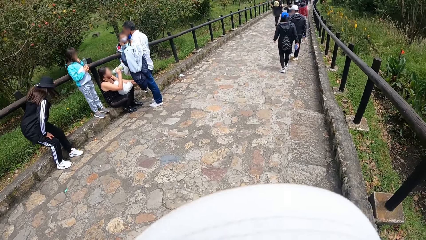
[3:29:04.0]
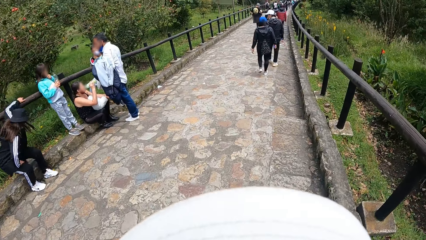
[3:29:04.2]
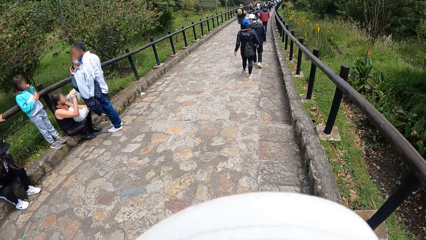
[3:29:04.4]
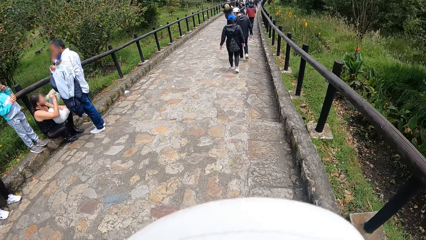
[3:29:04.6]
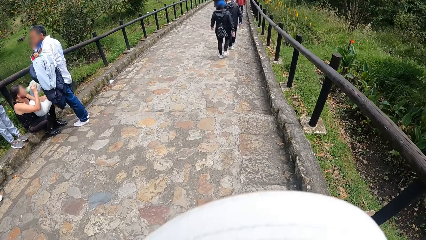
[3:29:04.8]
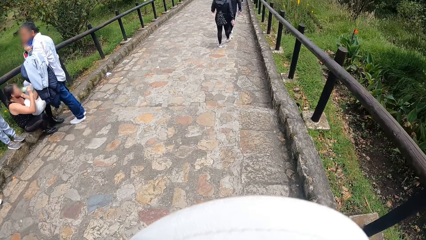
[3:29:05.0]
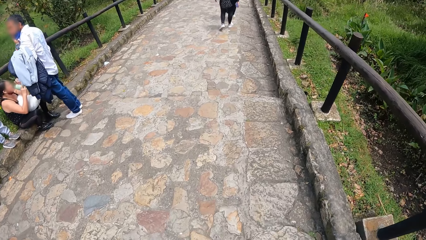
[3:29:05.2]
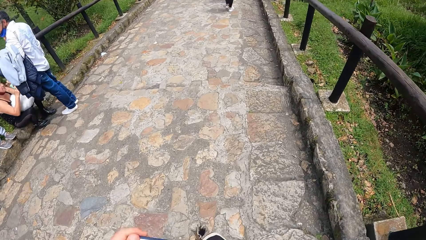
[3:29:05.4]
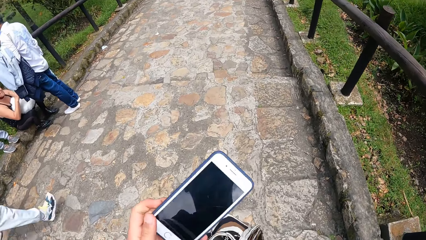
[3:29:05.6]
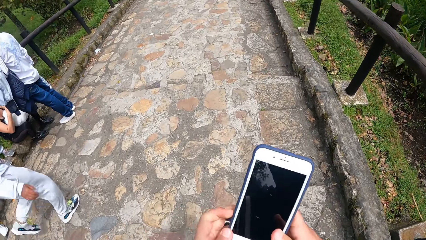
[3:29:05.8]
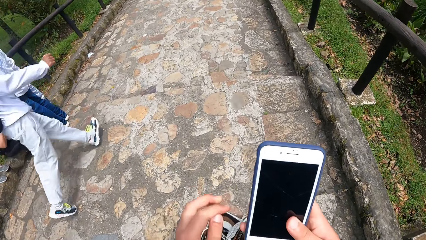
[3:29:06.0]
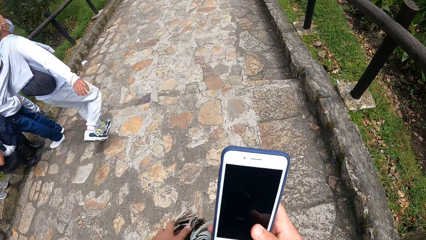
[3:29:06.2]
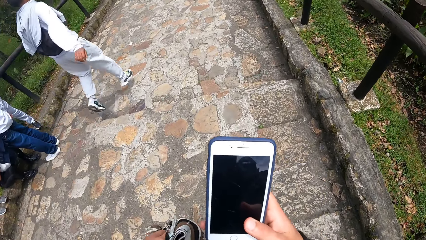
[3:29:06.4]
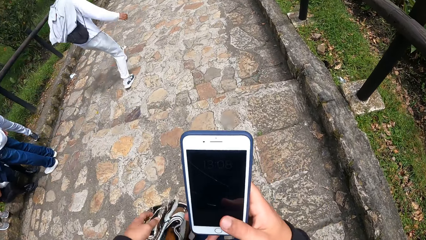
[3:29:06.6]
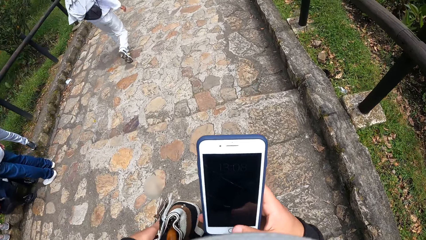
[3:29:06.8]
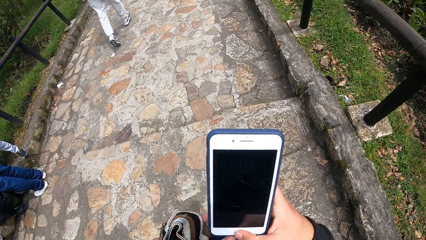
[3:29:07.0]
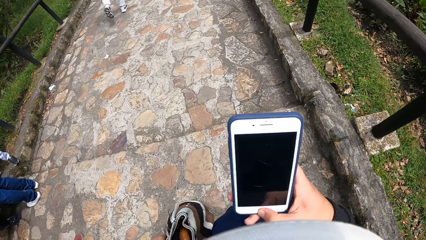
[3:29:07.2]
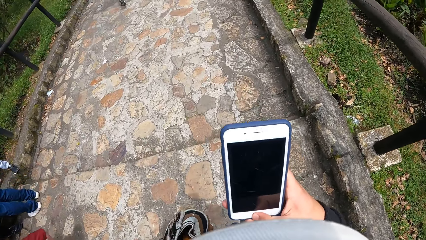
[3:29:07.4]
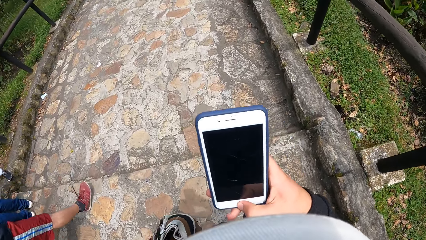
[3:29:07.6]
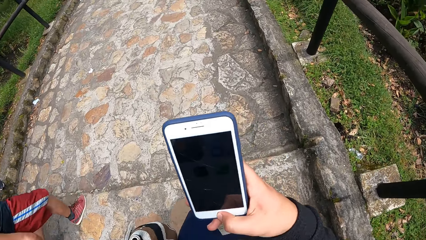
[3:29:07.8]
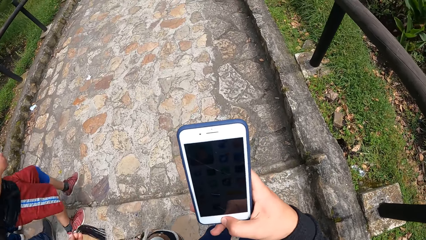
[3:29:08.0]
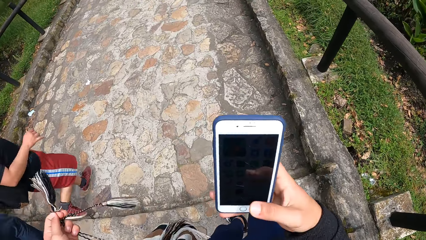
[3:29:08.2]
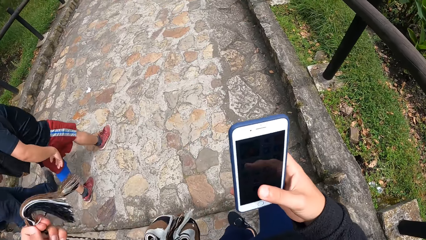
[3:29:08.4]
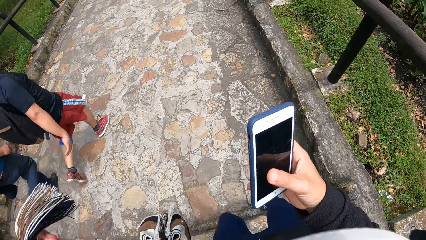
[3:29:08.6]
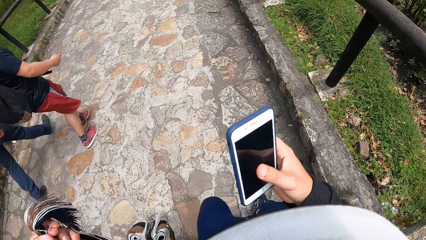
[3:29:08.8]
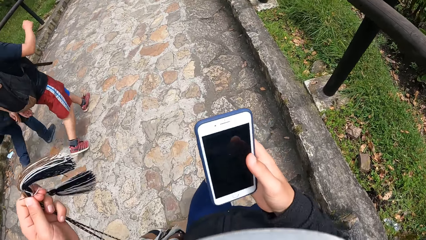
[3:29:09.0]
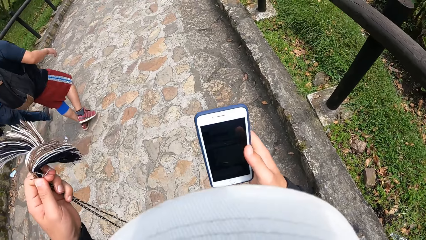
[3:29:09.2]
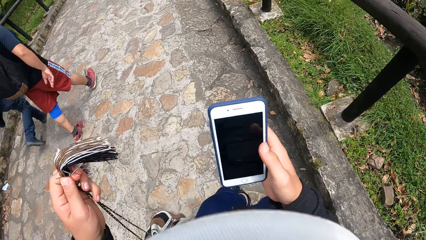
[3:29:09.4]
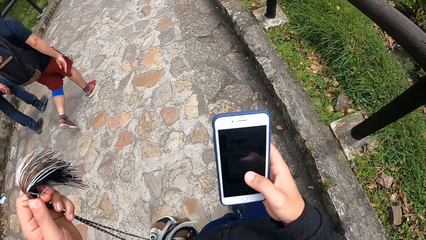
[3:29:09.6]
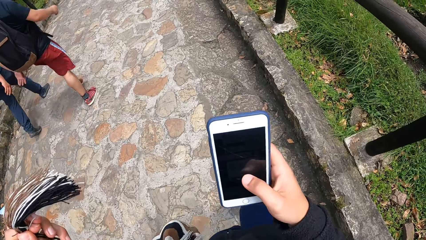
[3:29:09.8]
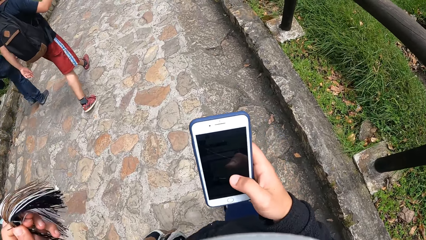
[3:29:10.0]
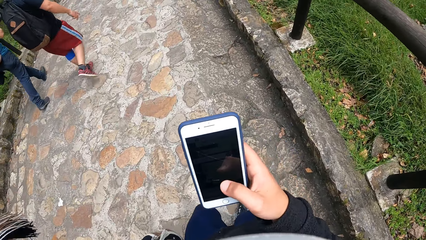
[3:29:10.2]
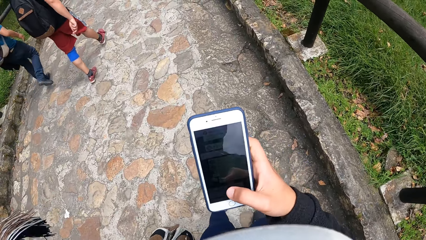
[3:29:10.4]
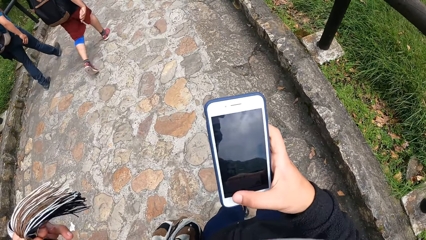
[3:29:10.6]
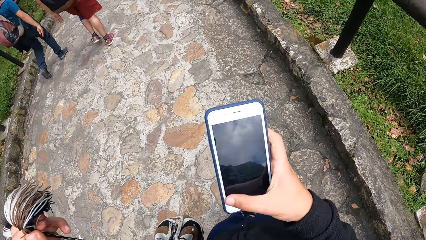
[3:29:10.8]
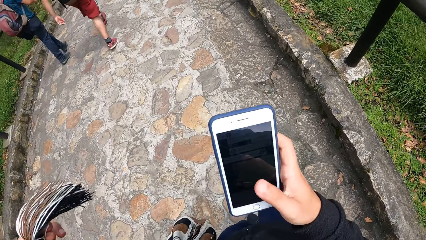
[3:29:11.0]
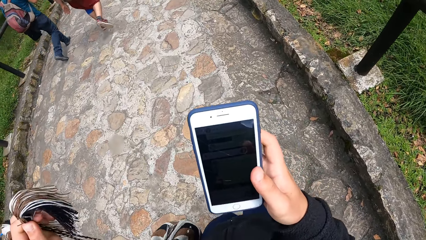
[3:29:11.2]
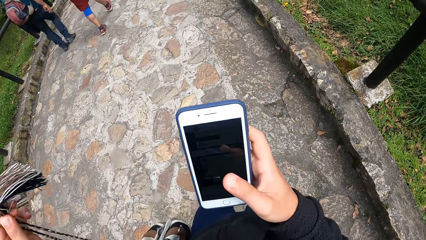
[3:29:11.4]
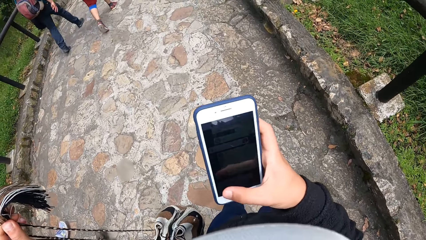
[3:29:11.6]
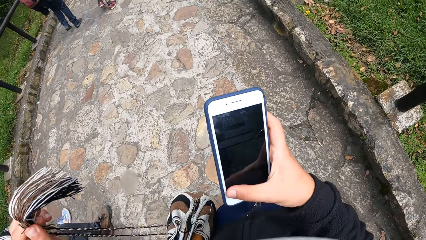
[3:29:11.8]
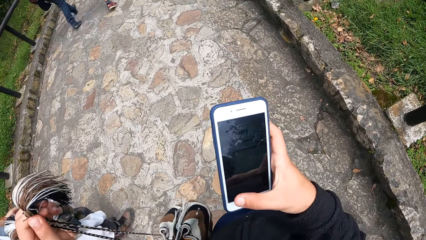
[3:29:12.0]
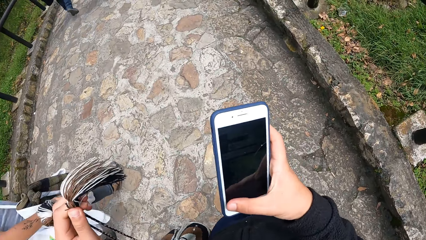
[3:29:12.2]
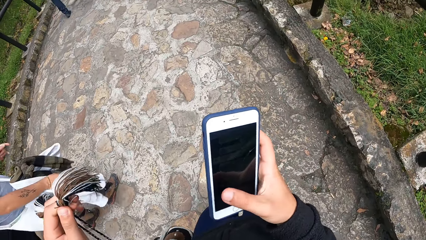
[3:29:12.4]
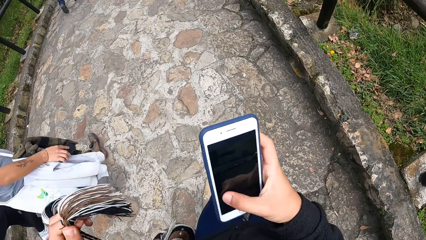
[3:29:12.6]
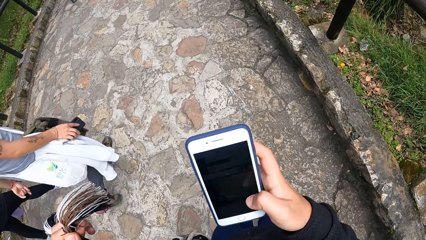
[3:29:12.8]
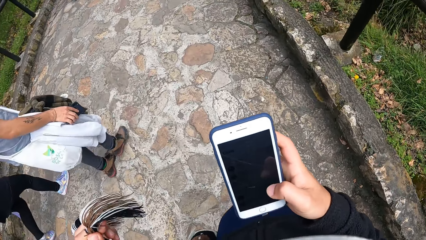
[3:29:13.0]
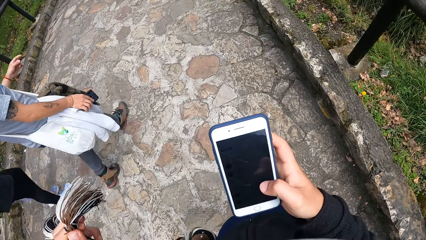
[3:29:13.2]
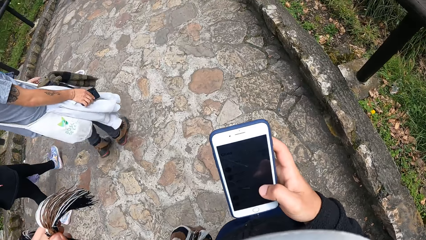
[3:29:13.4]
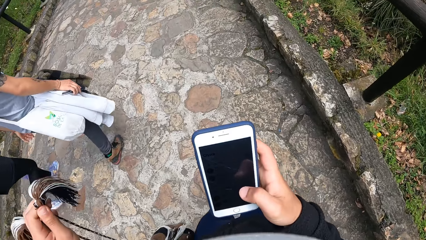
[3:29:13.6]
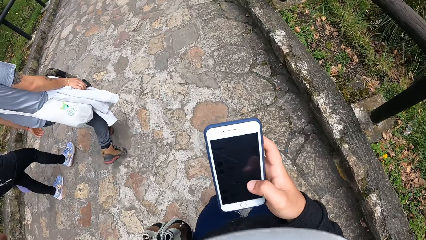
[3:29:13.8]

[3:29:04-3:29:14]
The camera wearer looks around. She picks up a phone from the bag with her left hand. She passes the phone to her right hand. She operates the phone with her right hand. She pulls the rope of the bag with her left hand.

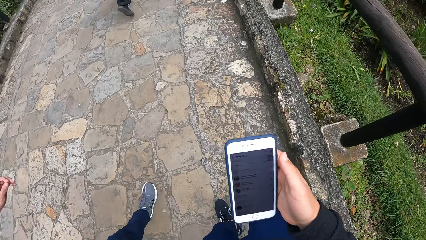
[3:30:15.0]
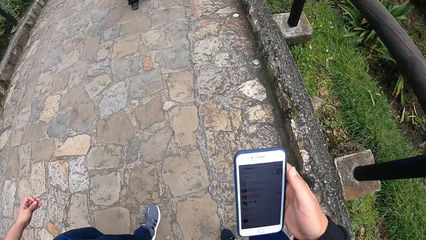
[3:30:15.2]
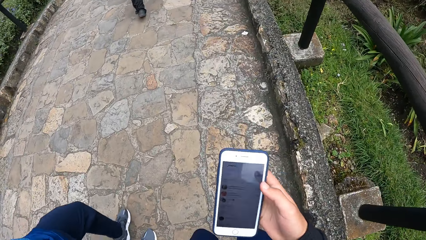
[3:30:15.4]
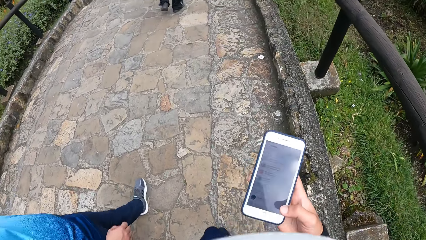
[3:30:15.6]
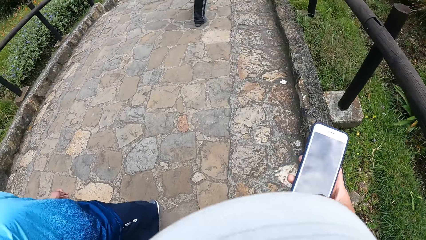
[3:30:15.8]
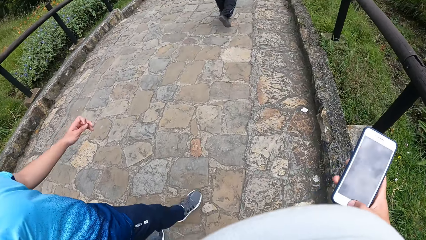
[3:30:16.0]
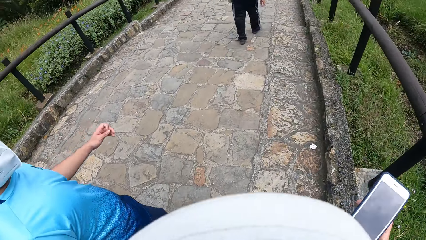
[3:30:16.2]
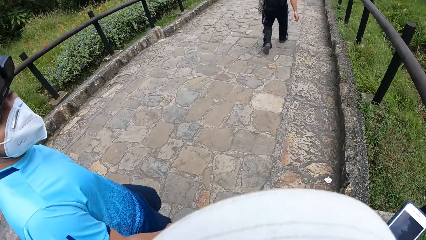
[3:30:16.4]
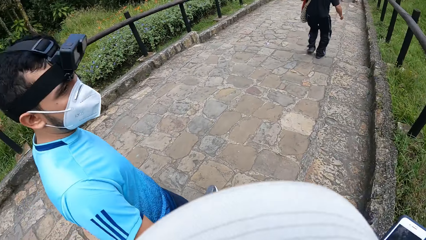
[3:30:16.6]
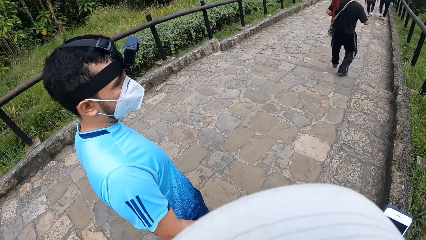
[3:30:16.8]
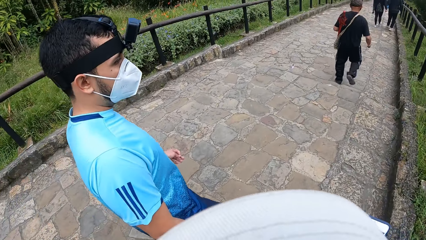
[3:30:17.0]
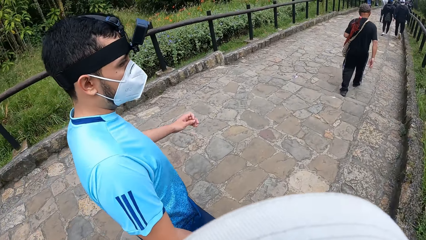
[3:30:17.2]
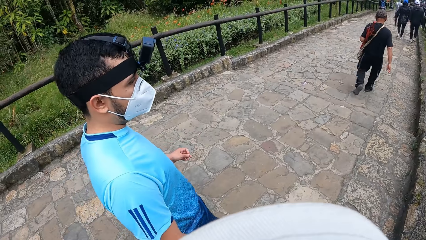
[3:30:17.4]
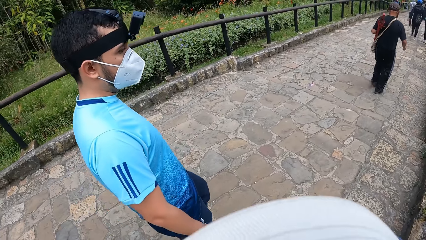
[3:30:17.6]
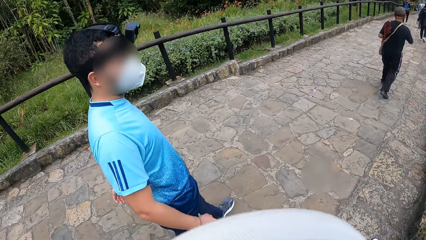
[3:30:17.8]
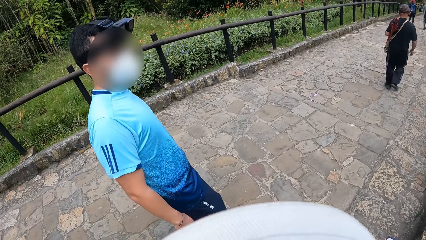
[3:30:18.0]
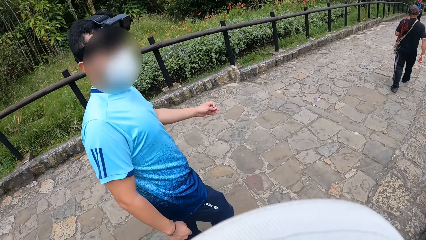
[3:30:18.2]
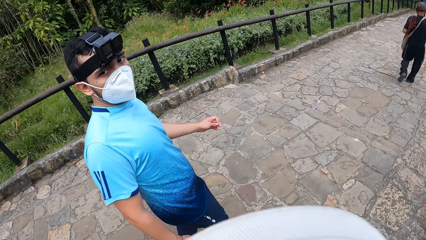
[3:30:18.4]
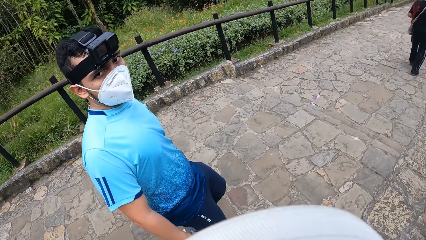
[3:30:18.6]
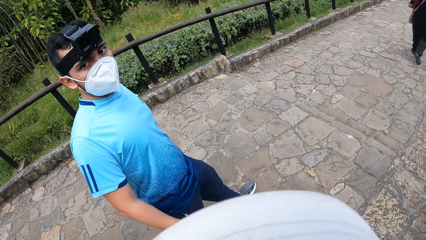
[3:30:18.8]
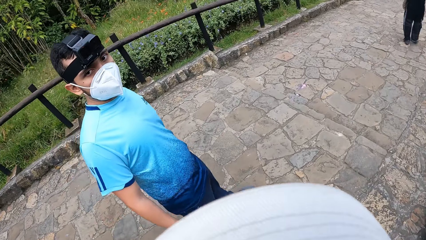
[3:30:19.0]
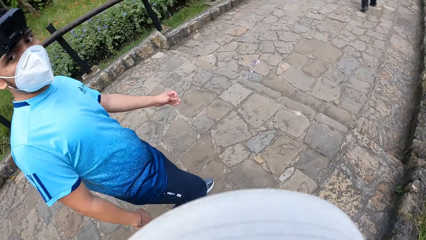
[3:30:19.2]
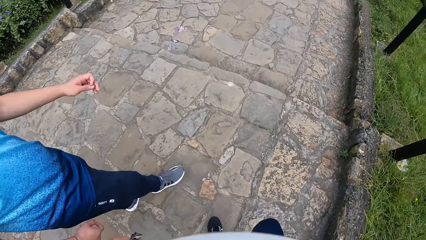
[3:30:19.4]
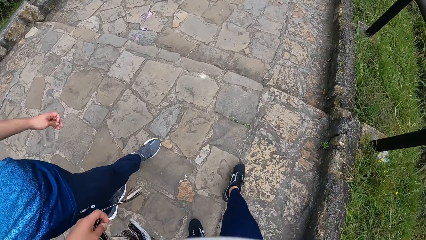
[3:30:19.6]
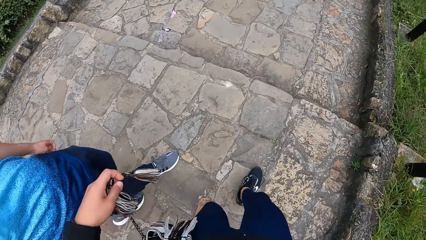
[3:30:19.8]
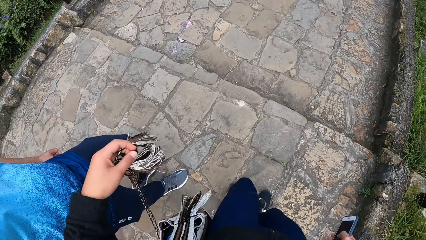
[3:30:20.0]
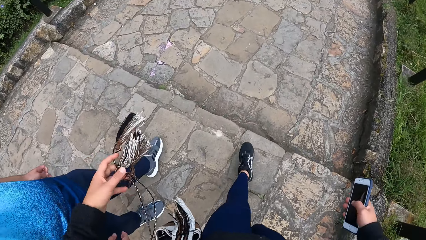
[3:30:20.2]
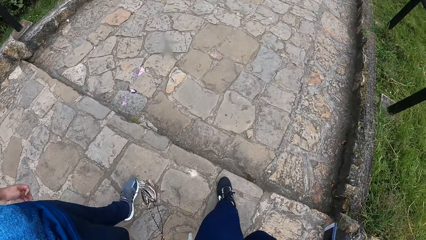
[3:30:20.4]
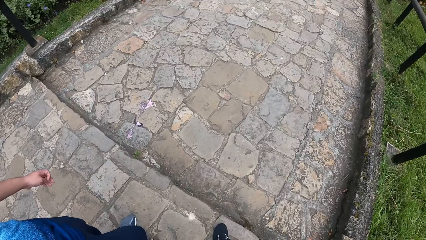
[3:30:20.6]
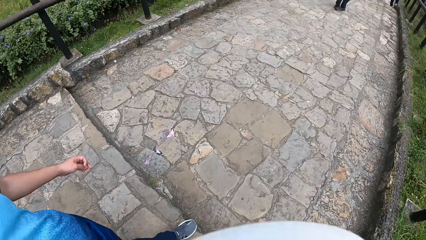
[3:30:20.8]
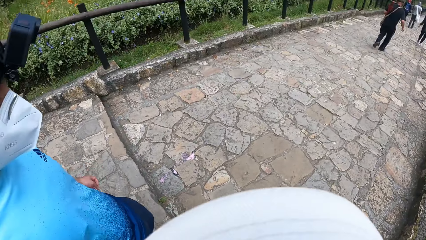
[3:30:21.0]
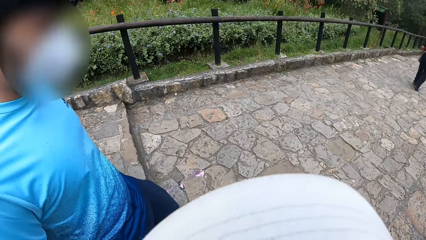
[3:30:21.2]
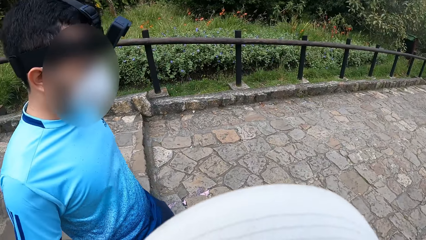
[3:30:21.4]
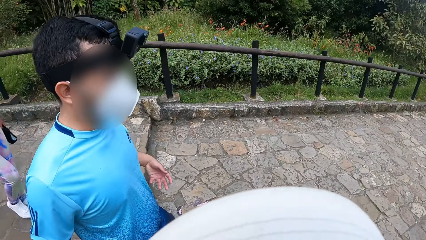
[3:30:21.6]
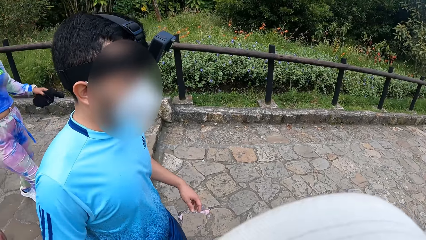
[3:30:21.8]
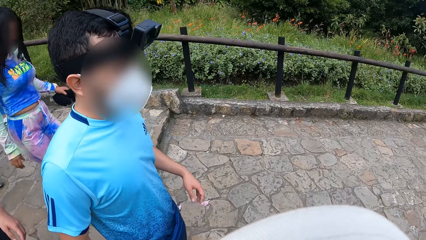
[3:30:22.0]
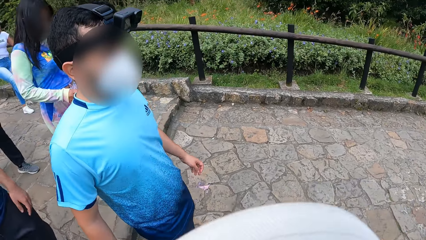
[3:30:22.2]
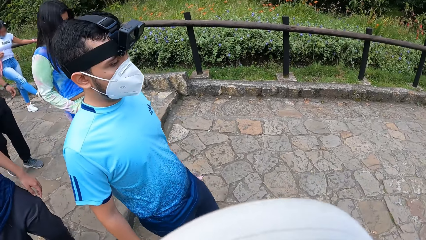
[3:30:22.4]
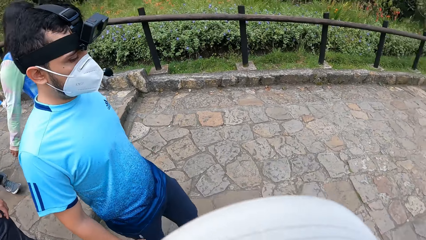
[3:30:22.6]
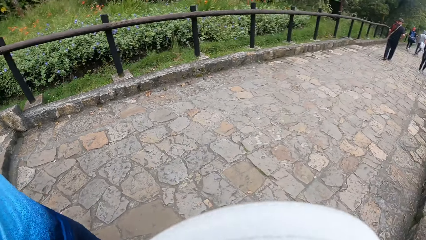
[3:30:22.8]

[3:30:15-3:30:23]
The camera wearer interacts with a person.
